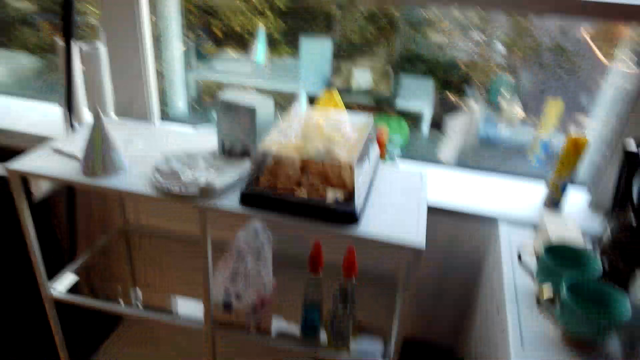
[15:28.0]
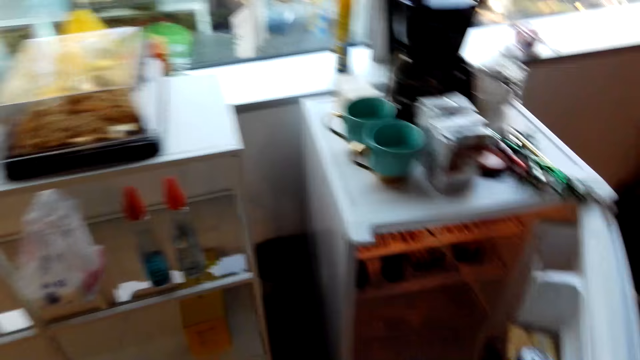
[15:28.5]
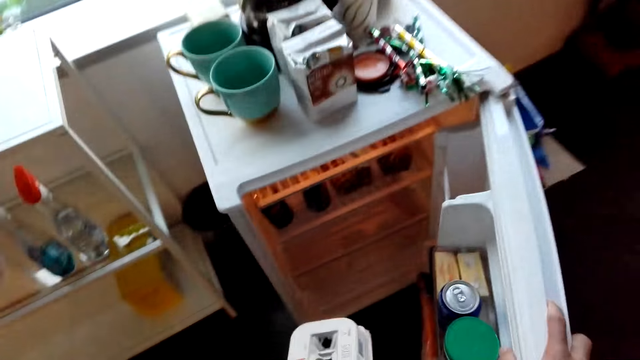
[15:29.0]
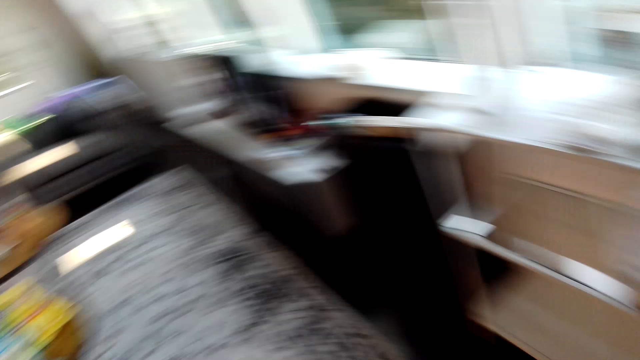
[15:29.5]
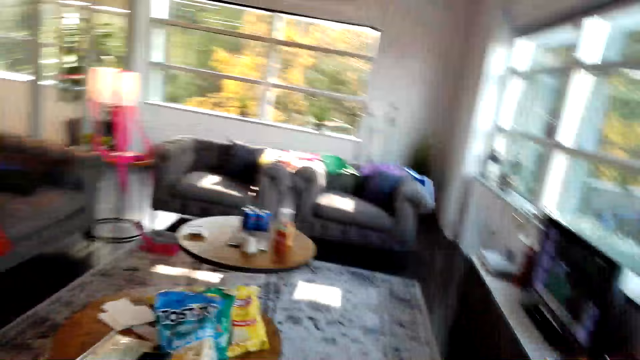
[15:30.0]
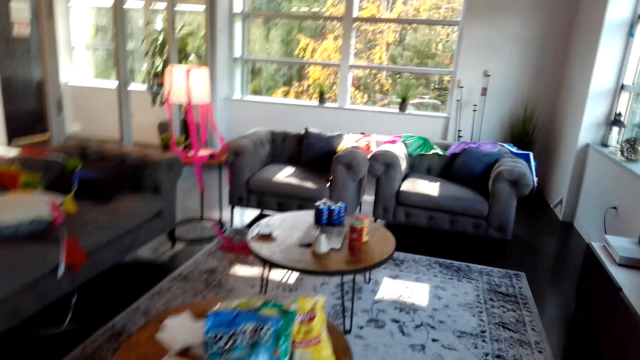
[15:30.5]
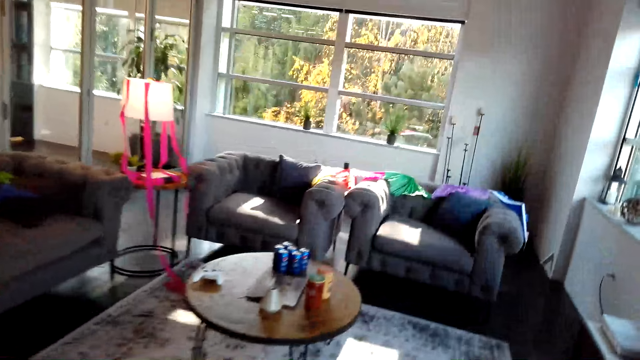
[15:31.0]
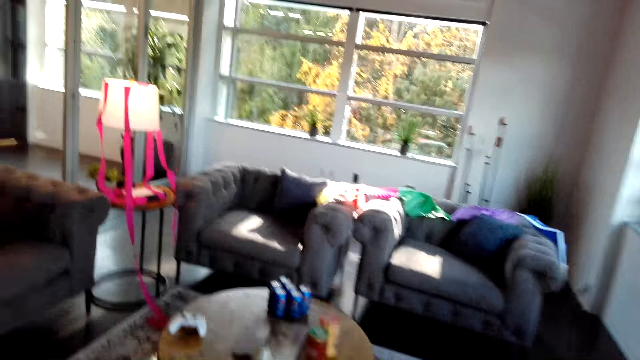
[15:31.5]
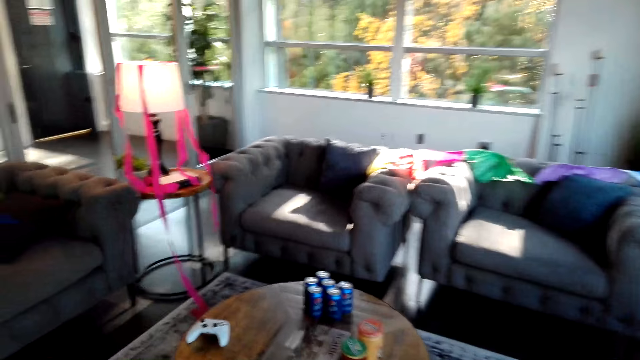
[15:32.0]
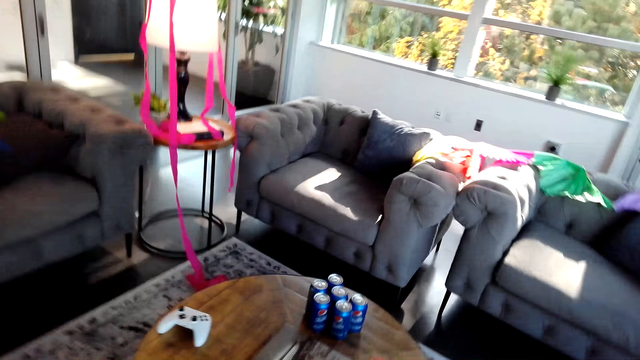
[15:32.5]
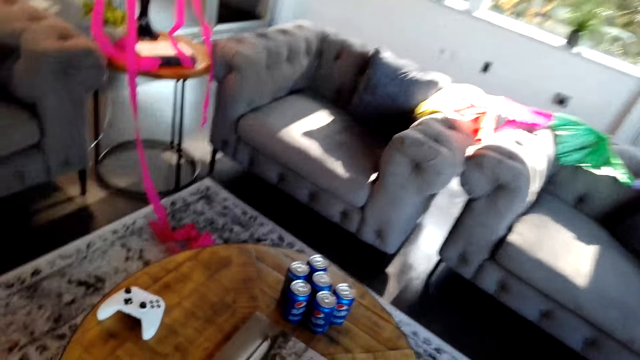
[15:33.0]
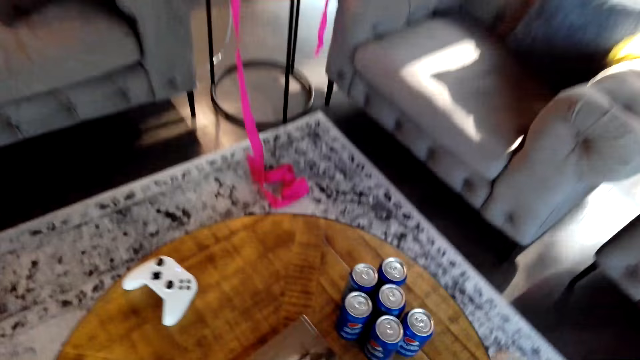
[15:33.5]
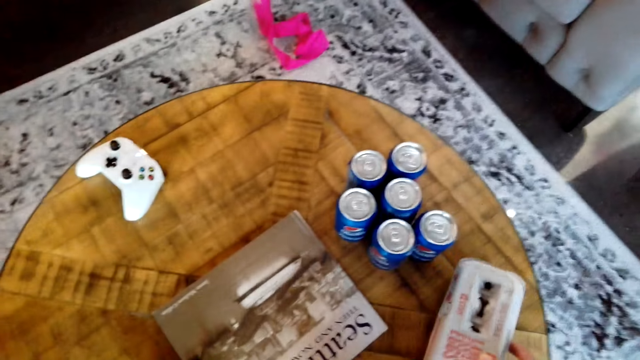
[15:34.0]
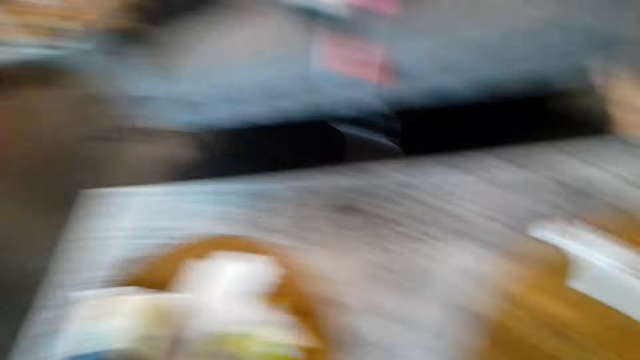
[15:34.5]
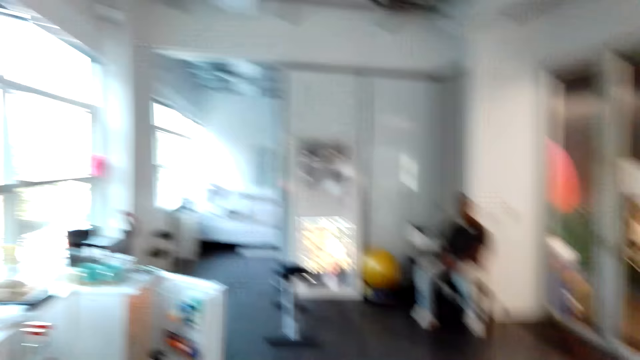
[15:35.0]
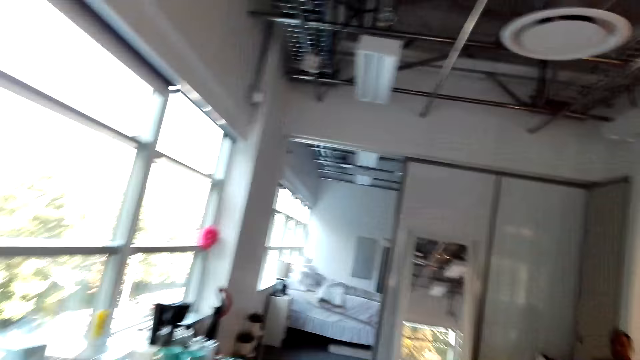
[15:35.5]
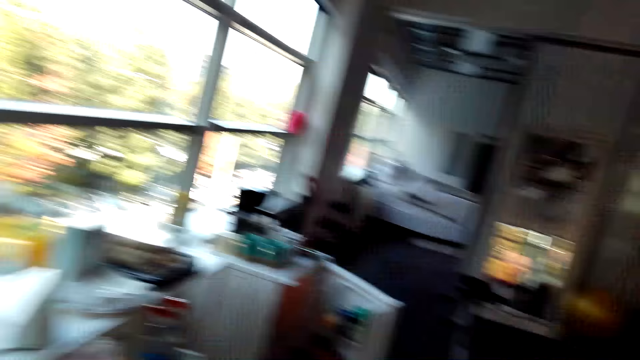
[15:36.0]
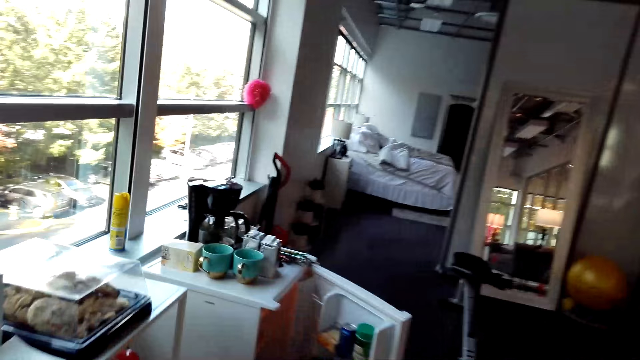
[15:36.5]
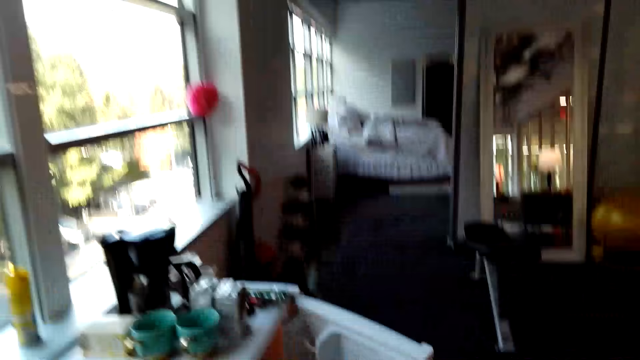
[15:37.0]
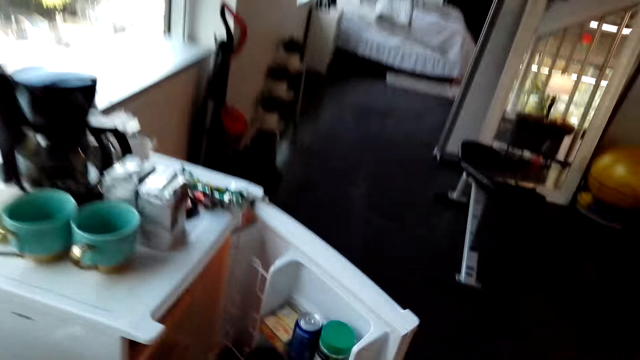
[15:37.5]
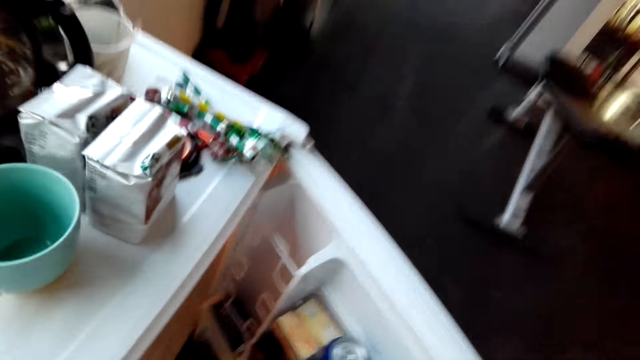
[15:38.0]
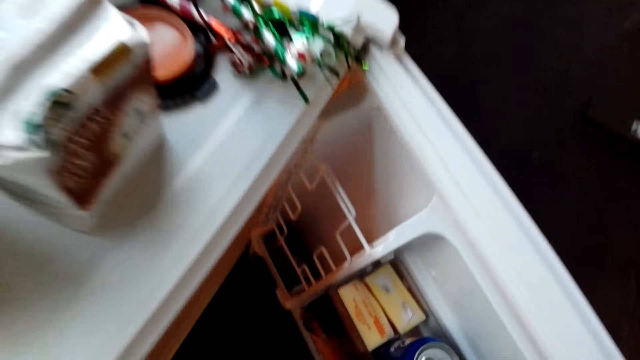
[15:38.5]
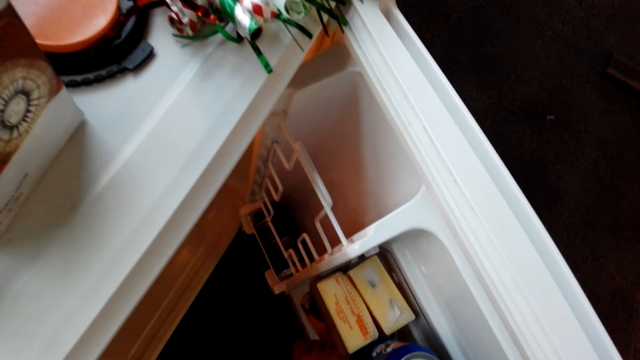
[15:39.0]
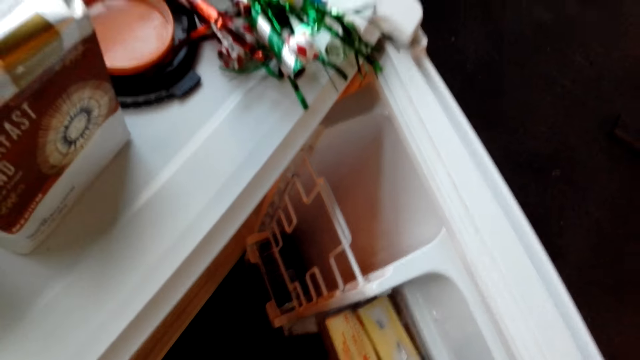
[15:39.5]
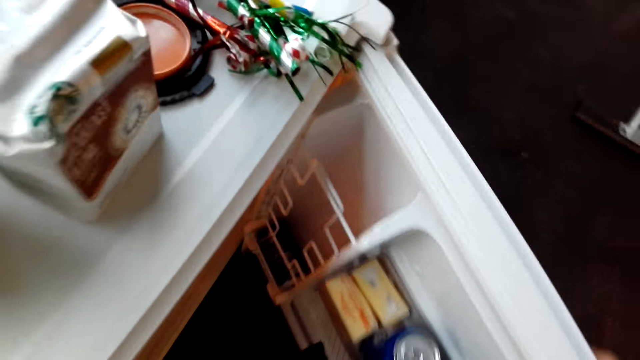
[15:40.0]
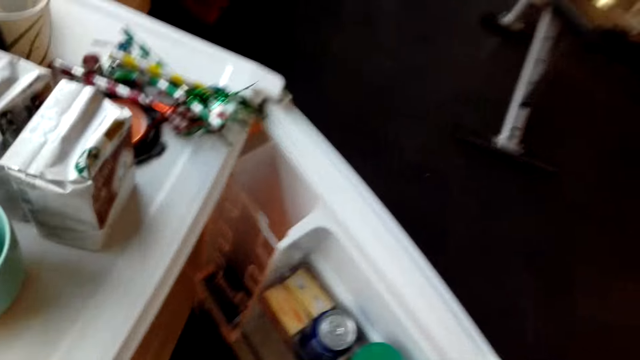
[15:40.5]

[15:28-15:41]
The camera wearer walks around a room. They look around a room. They walk around a room. They place the package or can on the table. They walk around a room. They interact with a man. They pick snacks from a table. They take a sachet from the refrigerator.

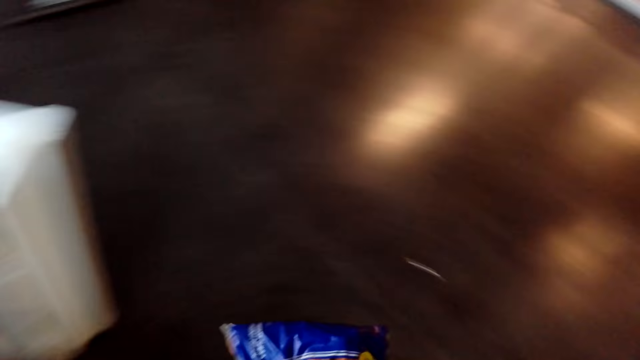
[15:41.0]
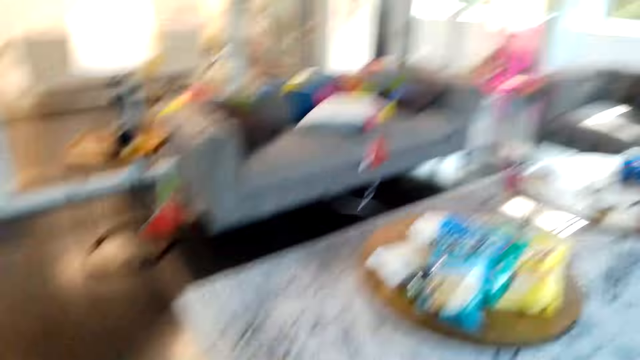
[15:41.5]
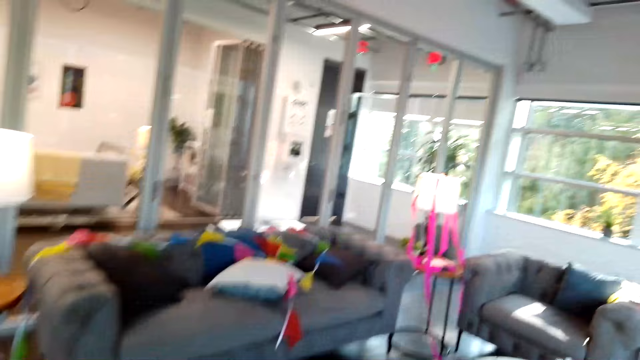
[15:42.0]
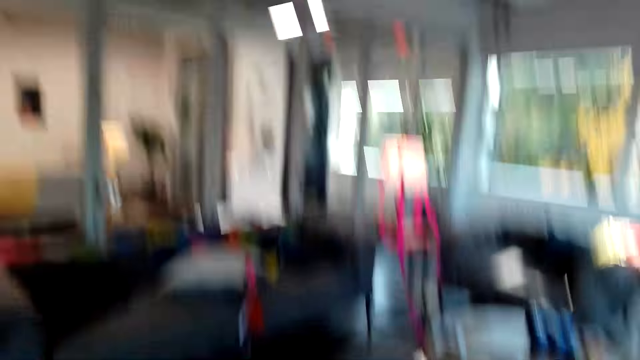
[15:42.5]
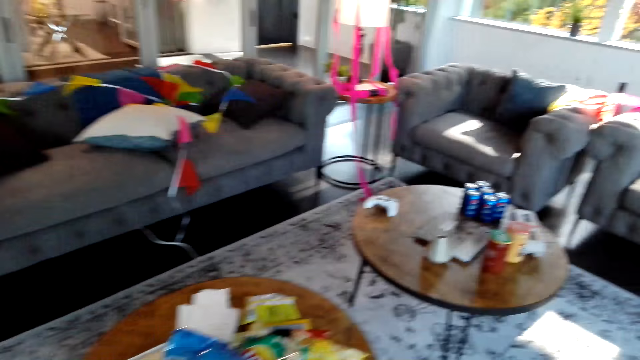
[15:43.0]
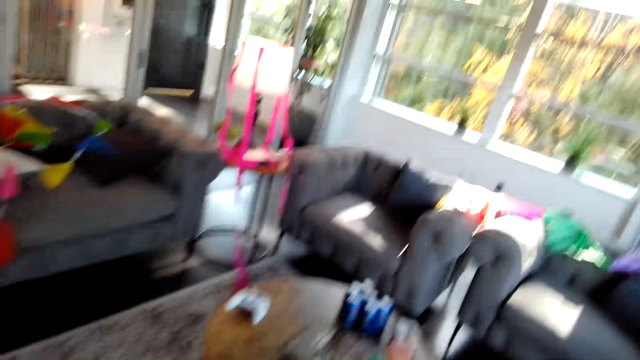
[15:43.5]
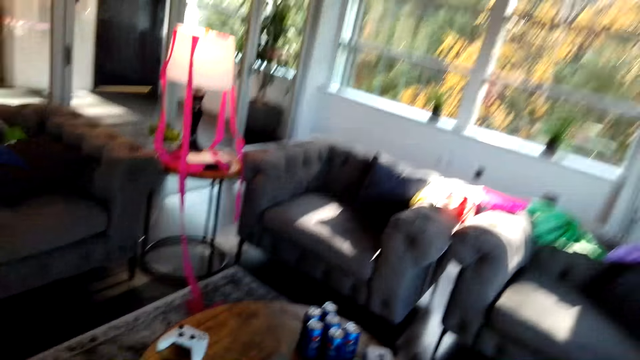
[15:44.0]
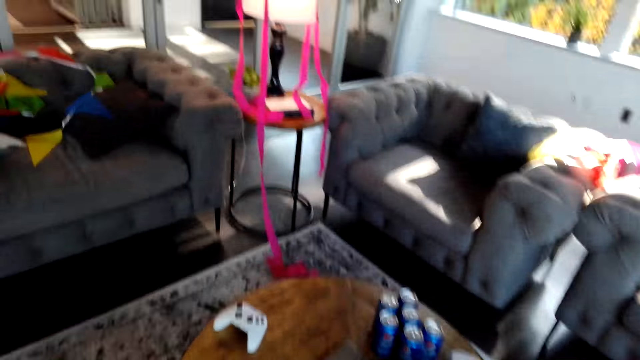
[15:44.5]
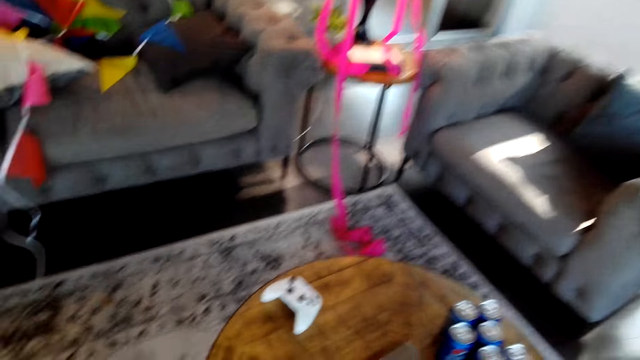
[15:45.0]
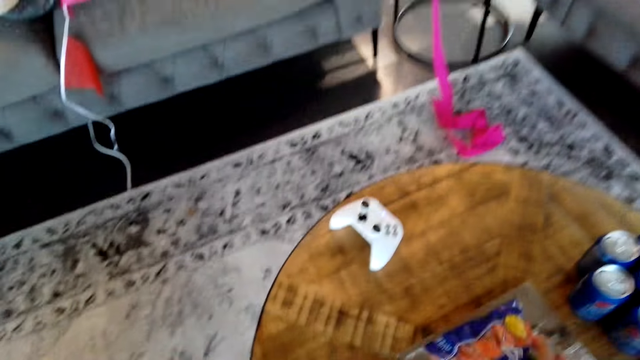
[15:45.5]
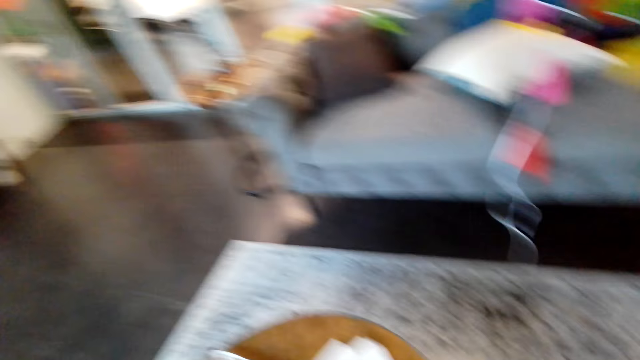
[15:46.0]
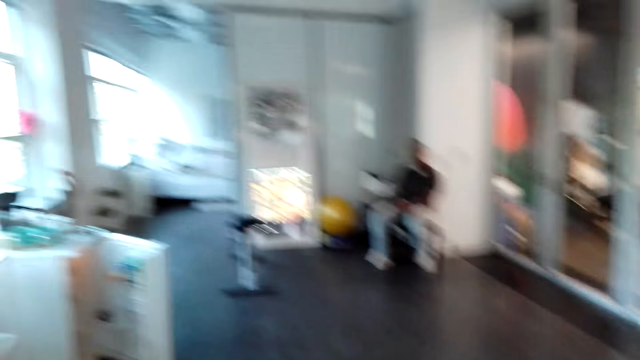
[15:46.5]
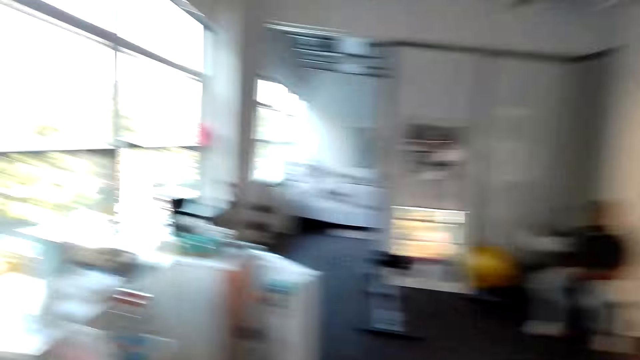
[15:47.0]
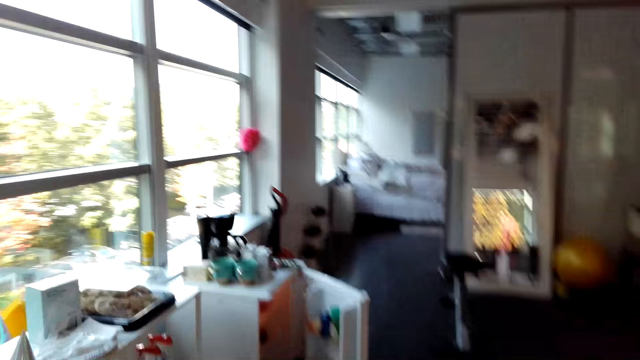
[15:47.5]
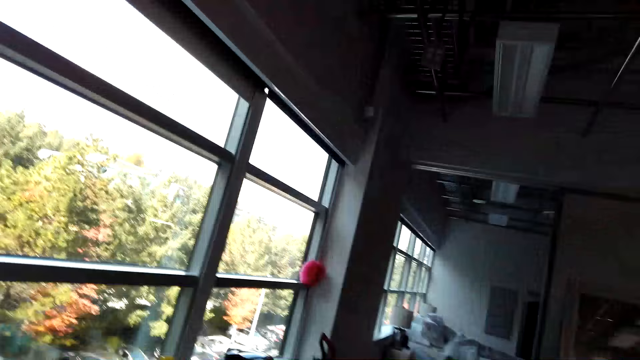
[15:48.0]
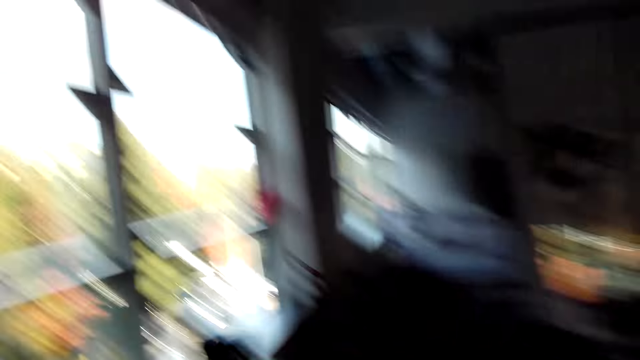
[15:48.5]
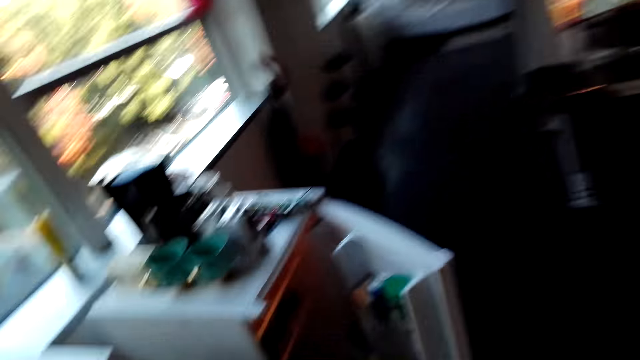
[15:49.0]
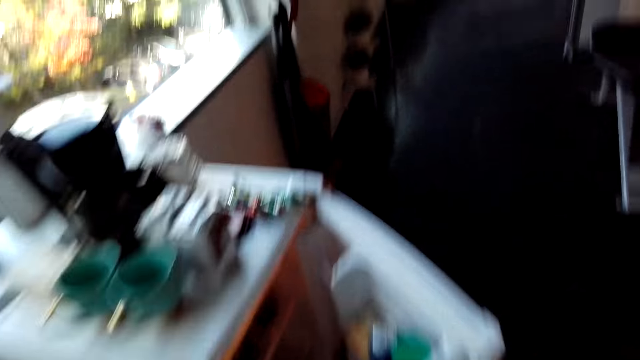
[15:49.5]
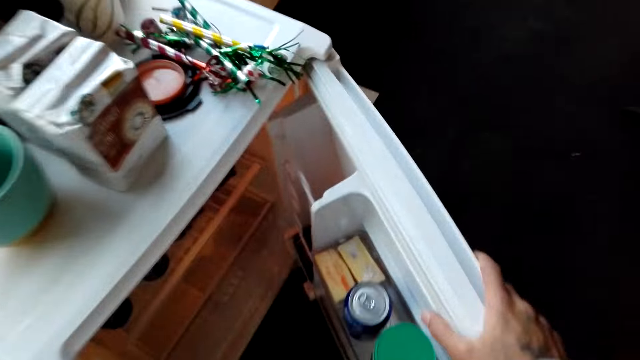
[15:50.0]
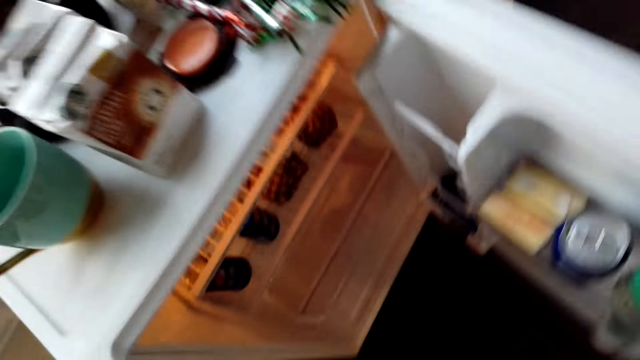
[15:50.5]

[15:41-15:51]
The camera wearer walks around a room. They interact with a man. They place the sachet on the table. They walk around a room. They hold the fridge door.
